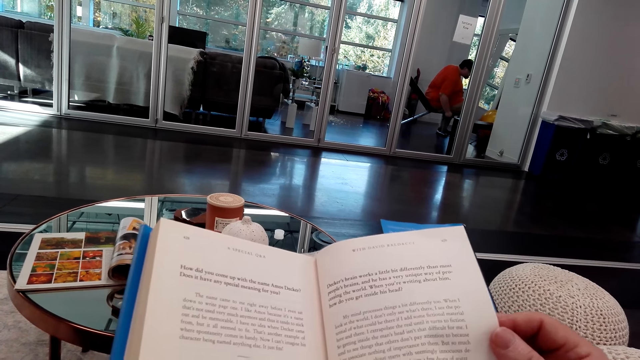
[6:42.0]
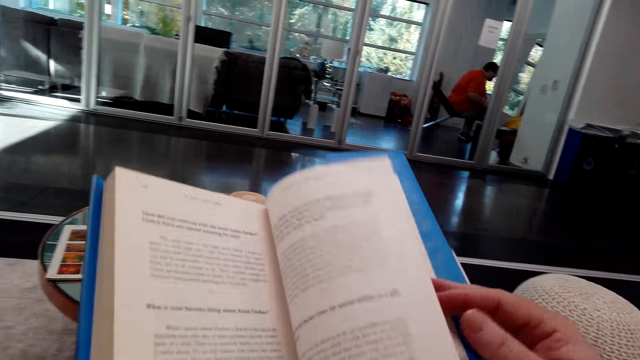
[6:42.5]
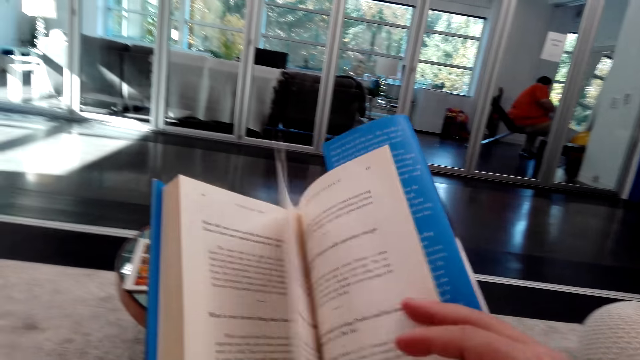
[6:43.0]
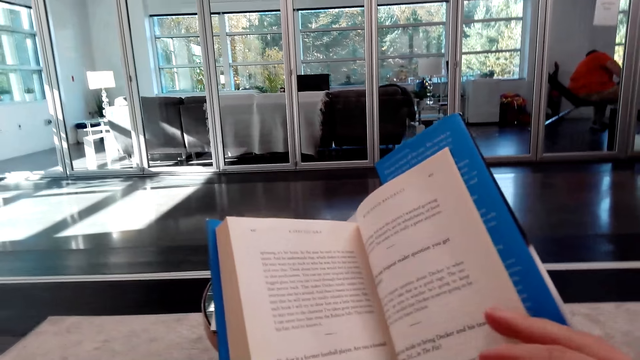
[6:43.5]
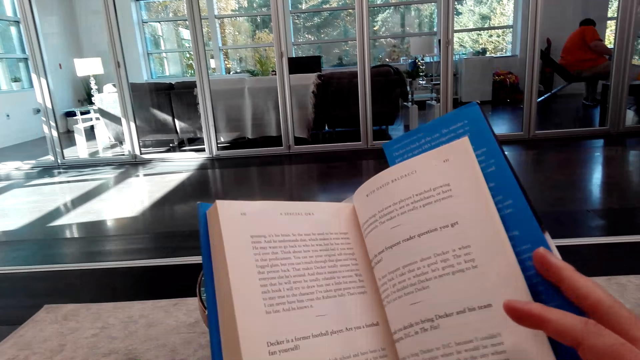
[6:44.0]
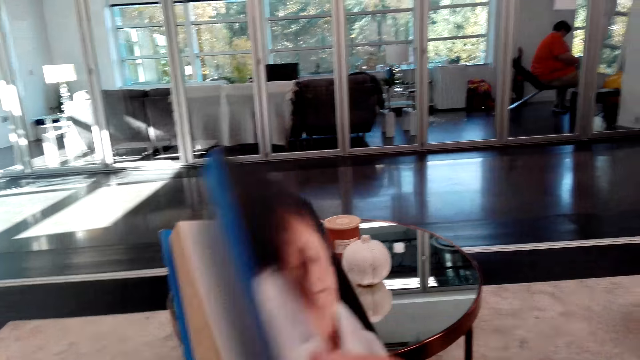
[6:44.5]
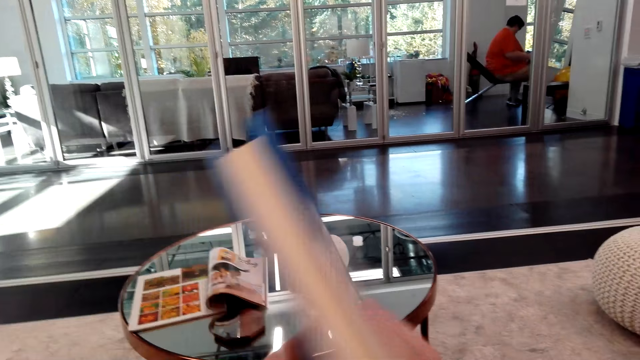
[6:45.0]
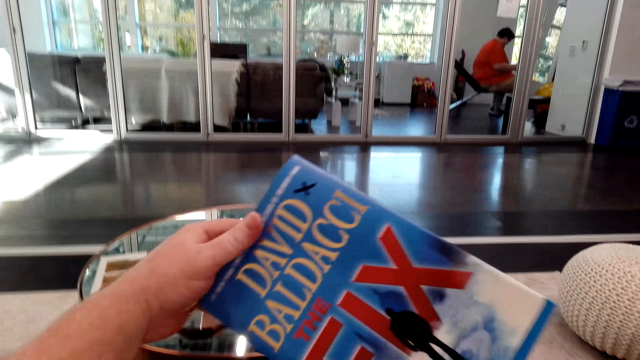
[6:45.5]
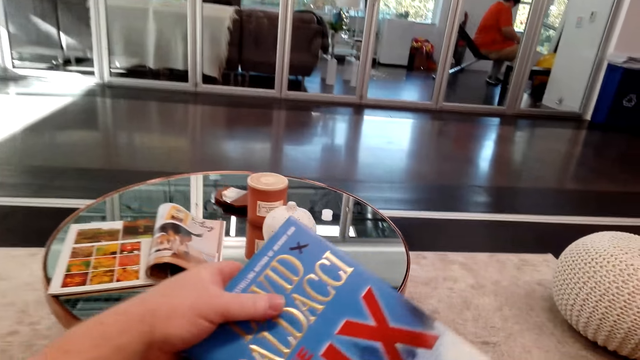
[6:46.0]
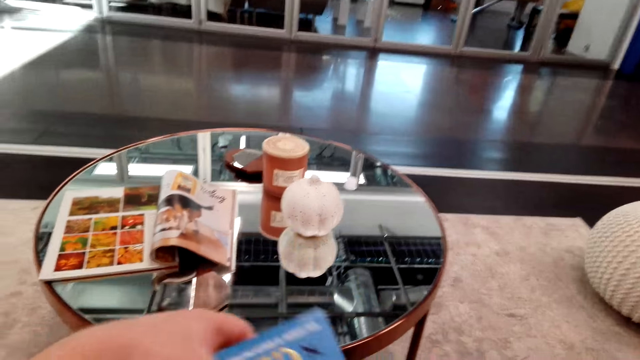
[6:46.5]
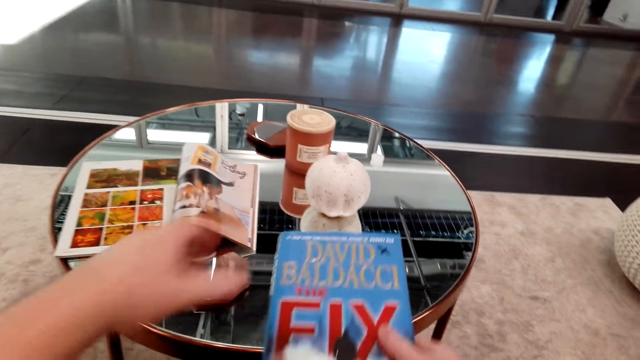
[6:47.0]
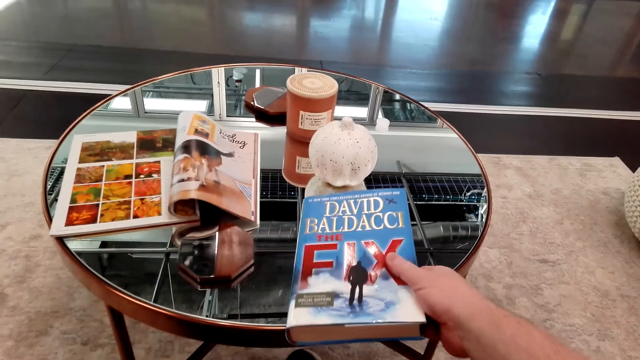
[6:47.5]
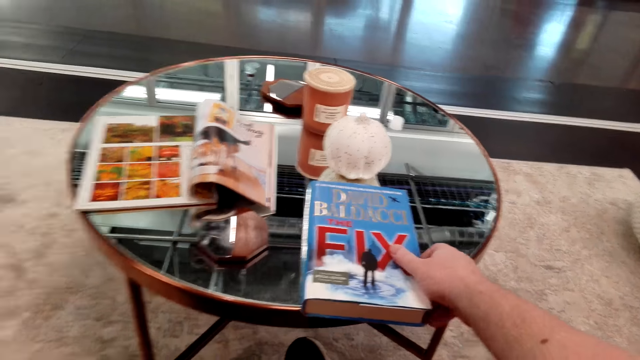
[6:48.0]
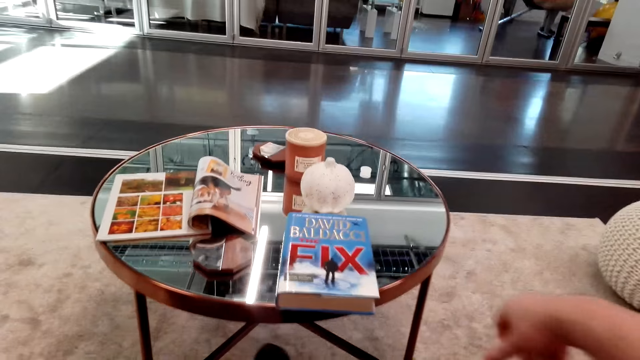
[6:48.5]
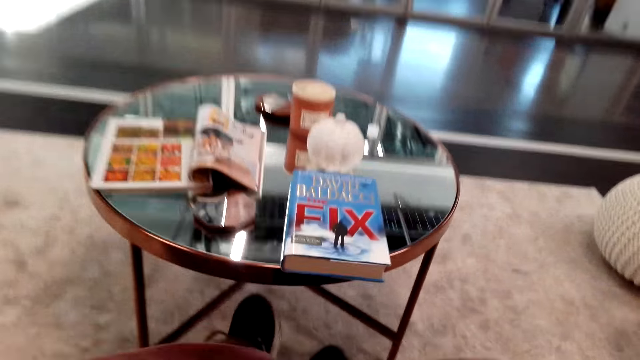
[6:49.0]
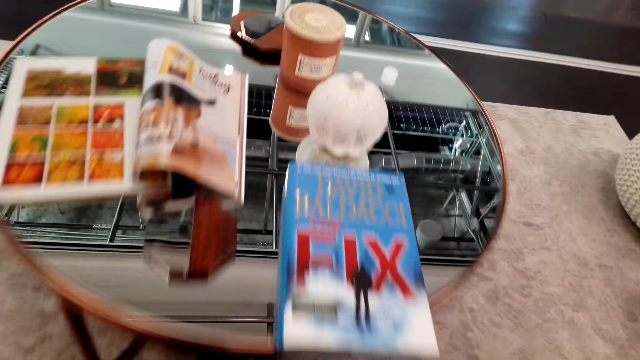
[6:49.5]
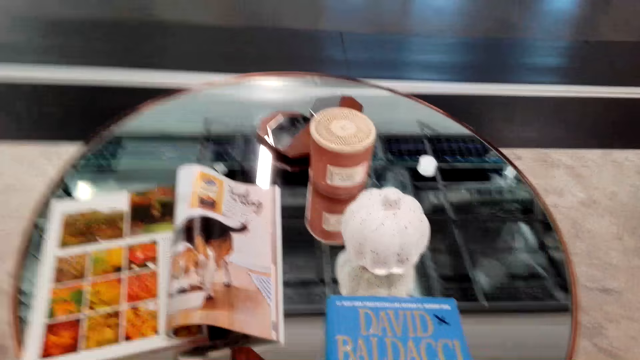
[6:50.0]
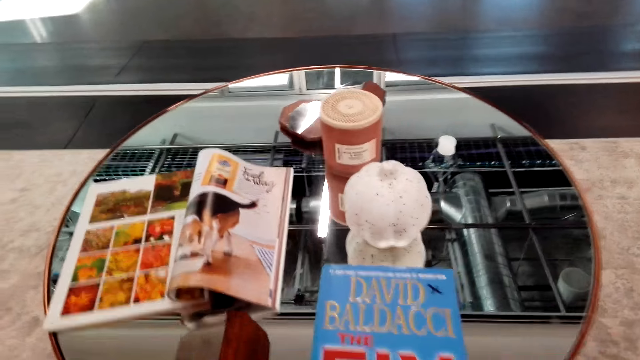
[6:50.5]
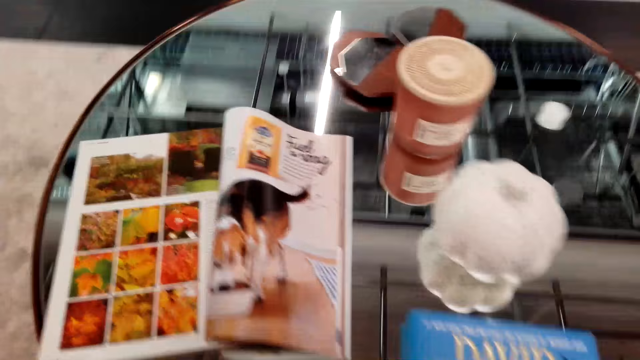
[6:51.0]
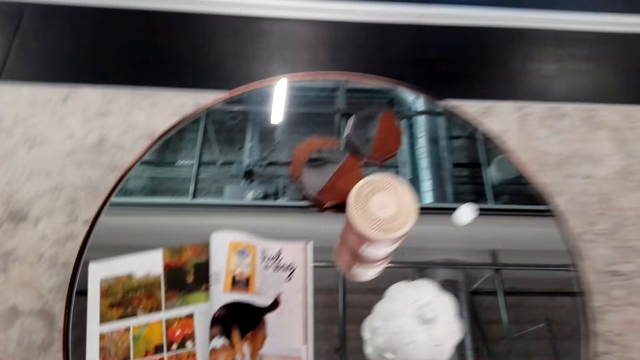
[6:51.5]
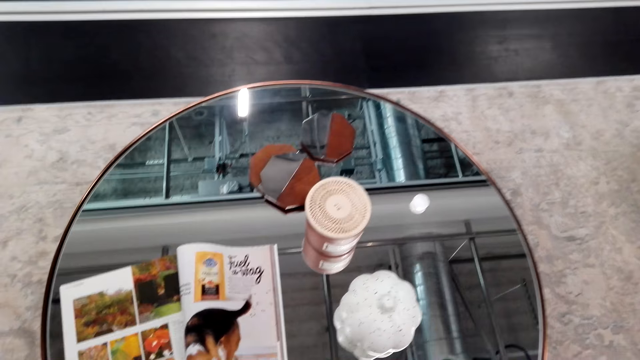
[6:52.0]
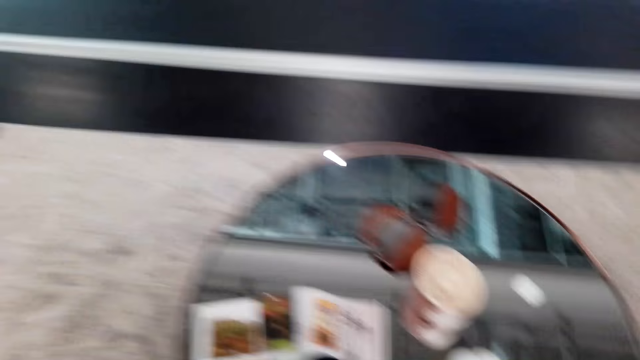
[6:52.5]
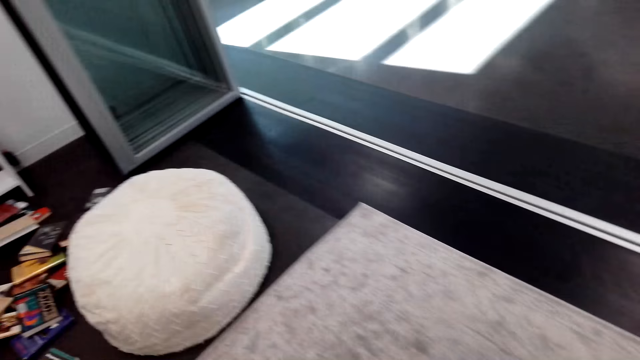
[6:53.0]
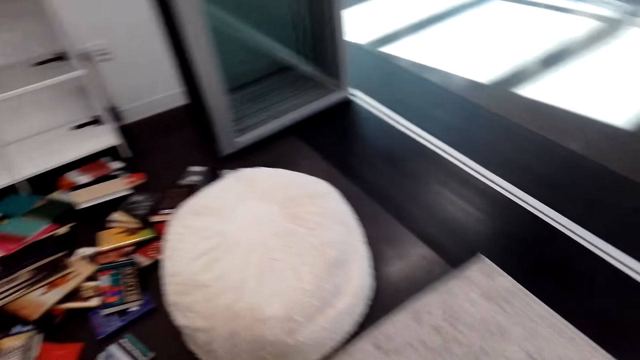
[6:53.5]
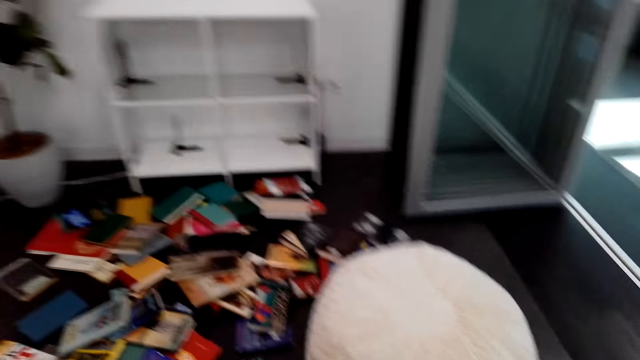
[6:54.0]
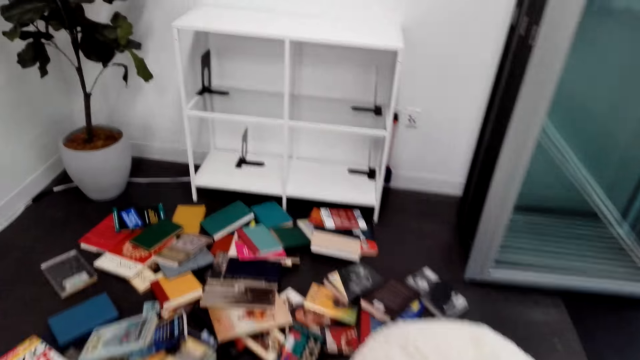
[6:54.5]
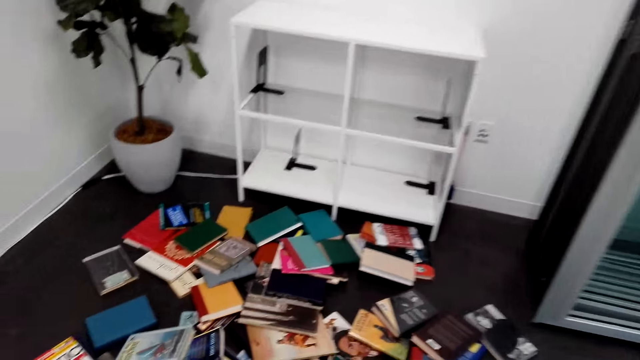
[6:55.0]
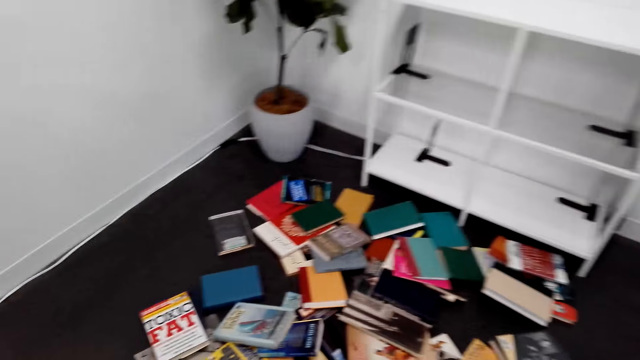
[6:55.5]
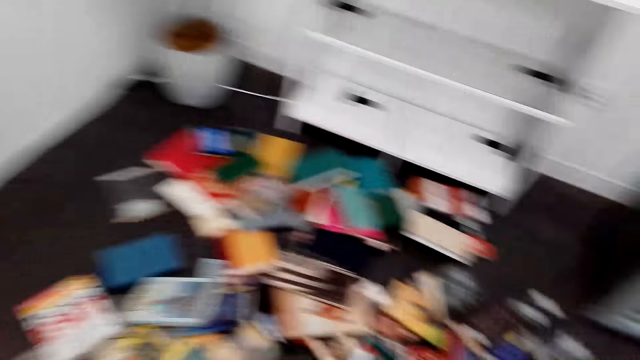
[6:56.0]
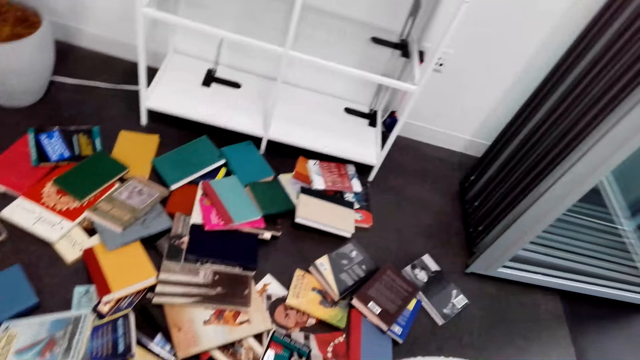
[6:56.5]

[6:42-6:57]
The camera wearer opens another page. They close the novel. They put the novel on the table. They walk in the library.

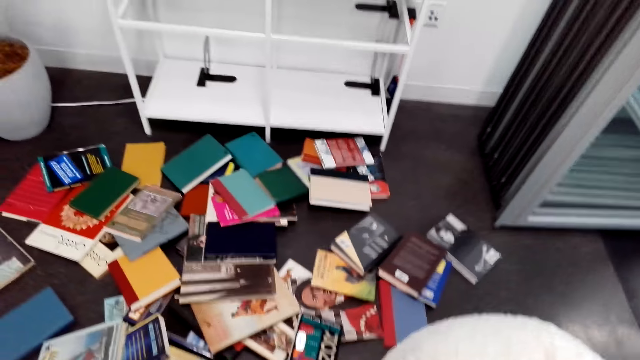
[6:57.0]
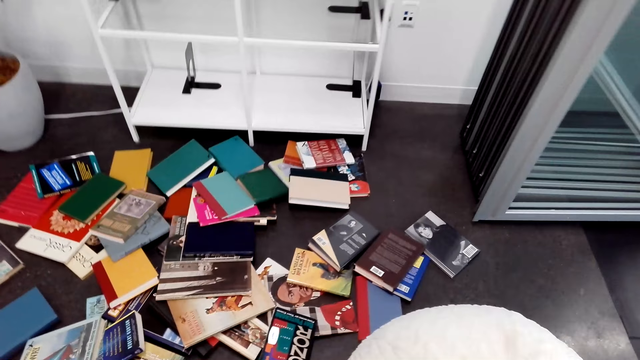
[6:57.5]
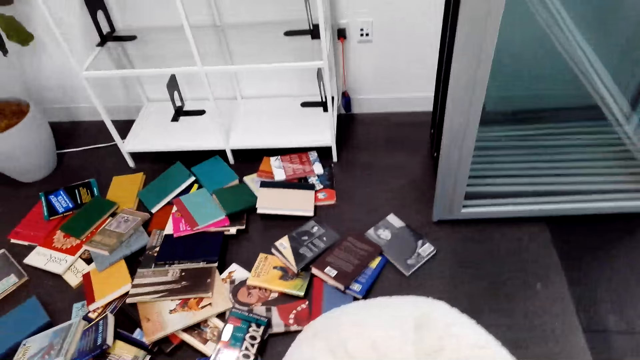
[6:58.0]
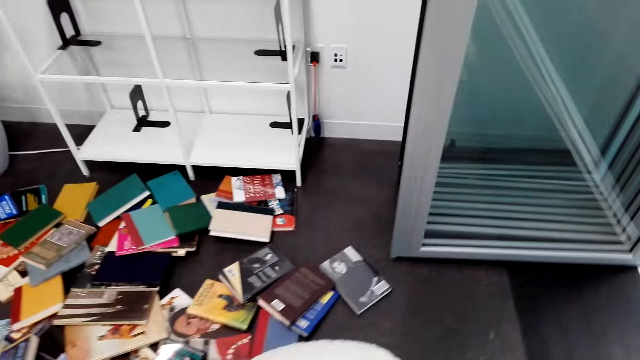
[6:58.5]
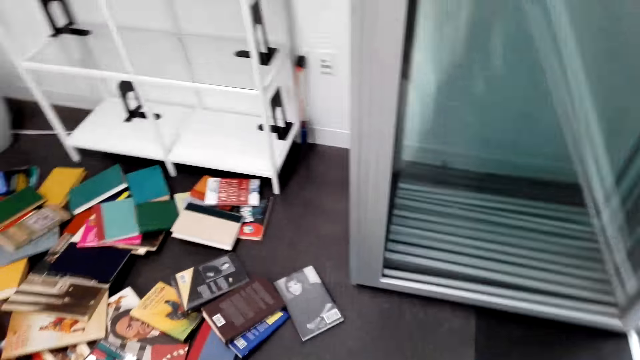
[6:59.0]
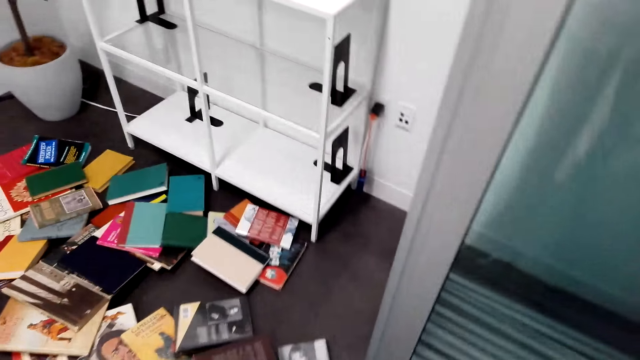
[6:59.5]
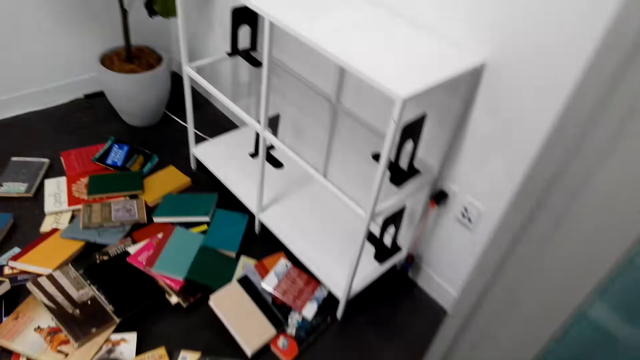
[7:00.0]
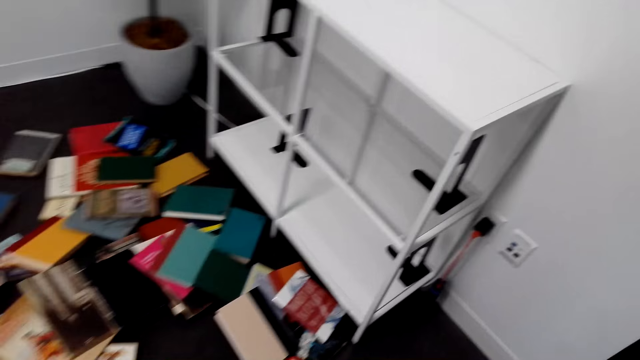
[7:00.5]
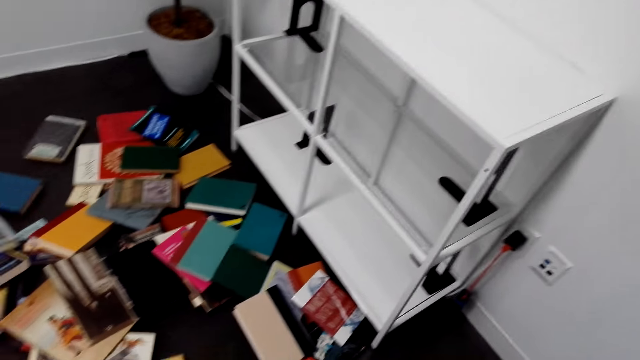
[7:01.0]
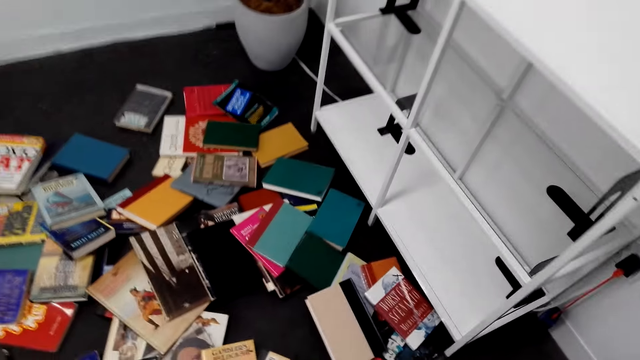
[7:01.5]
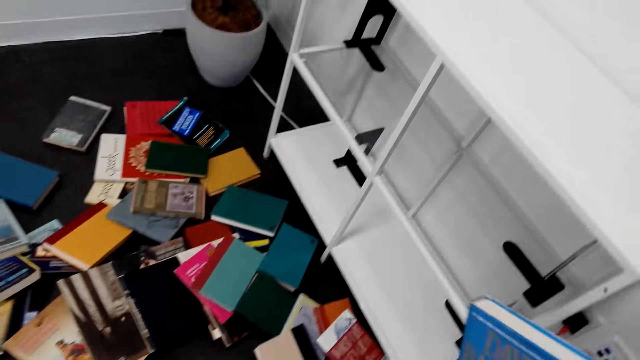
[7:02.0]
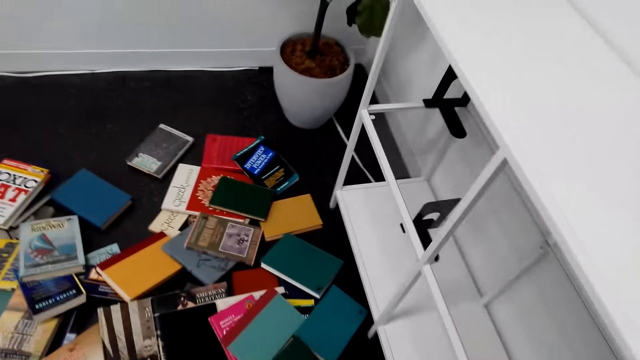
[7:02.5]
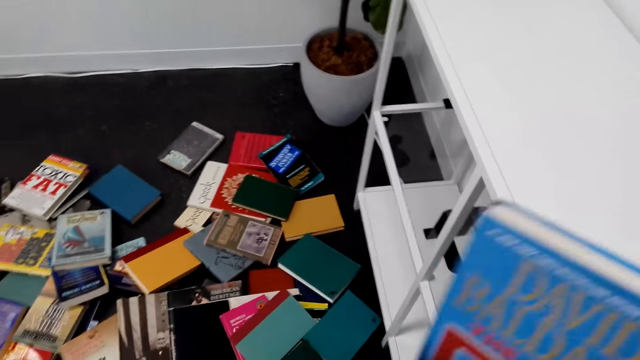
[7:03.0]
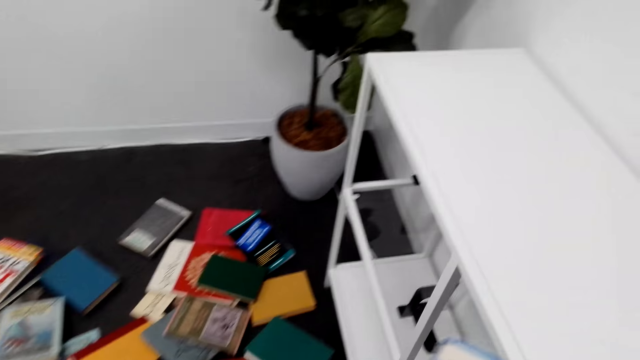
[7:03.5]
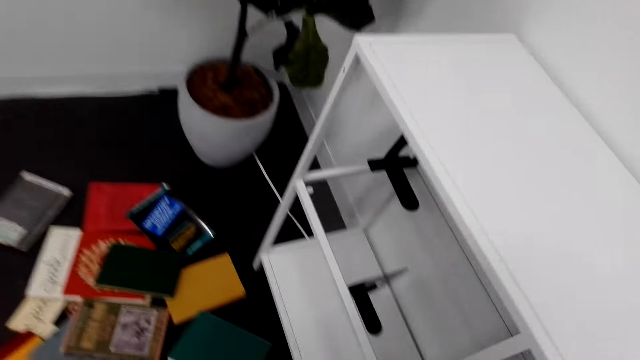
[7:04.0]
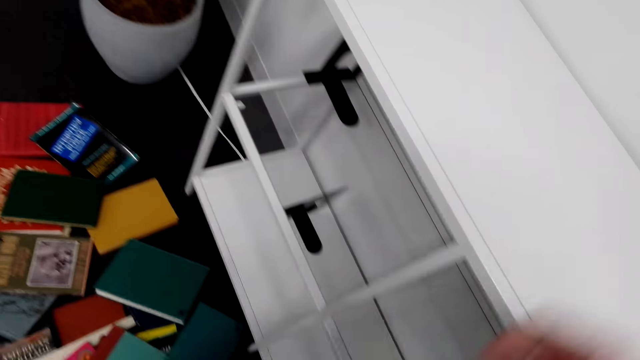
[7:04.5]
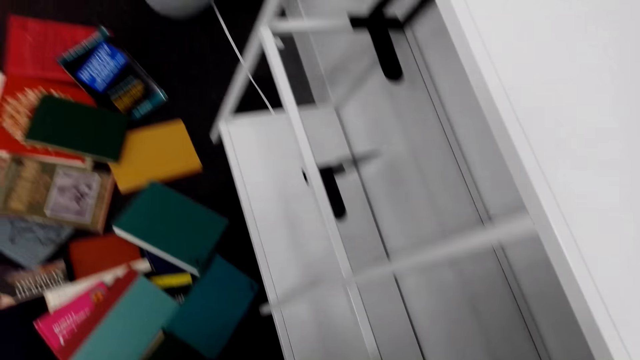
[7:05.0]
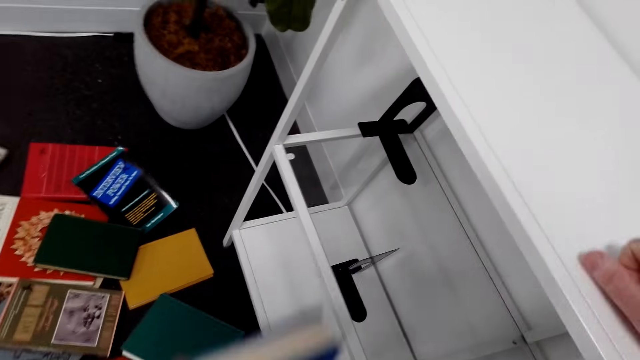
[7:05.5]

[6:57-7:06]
The camera wearer picks a book.
